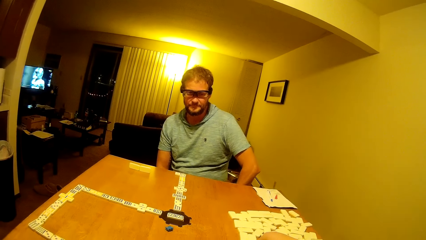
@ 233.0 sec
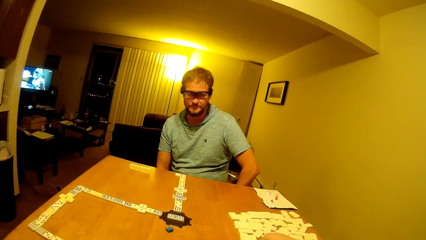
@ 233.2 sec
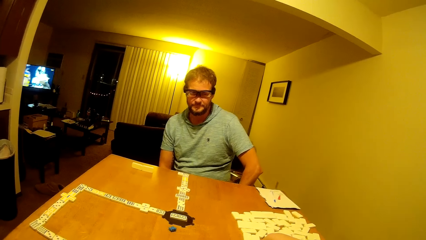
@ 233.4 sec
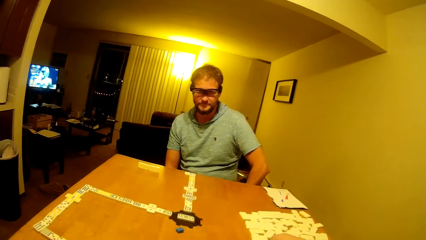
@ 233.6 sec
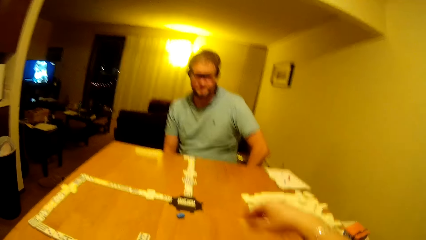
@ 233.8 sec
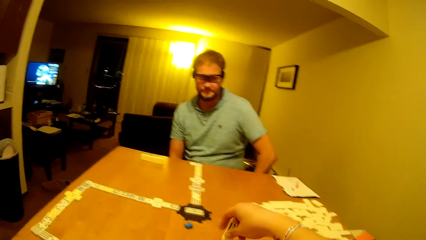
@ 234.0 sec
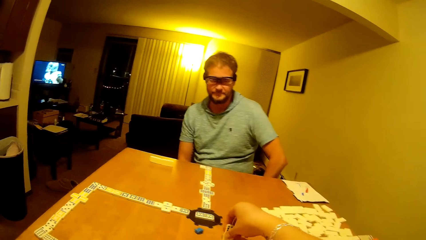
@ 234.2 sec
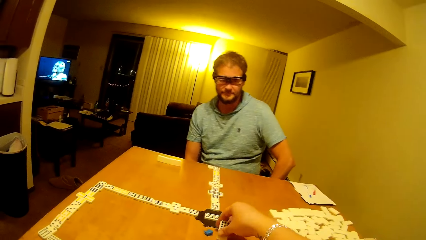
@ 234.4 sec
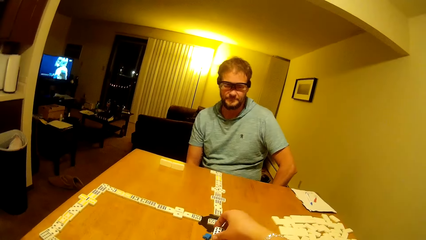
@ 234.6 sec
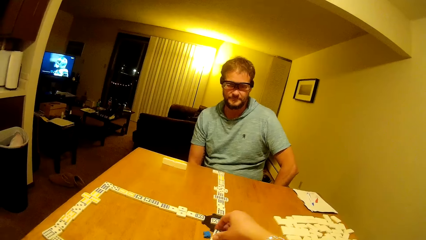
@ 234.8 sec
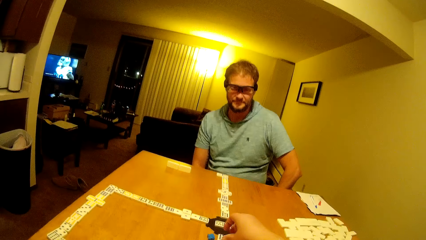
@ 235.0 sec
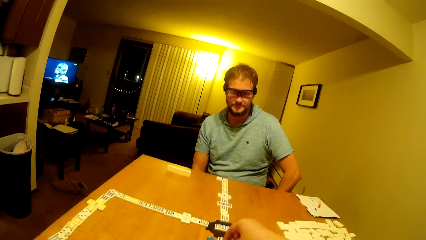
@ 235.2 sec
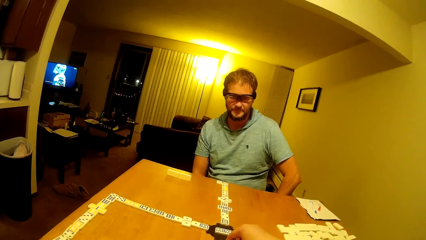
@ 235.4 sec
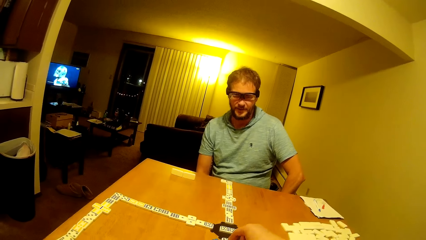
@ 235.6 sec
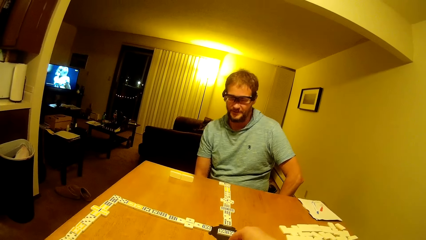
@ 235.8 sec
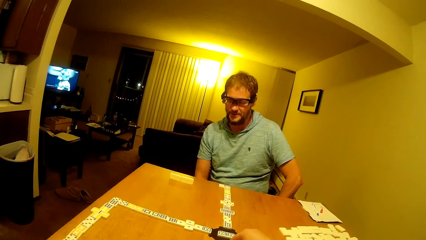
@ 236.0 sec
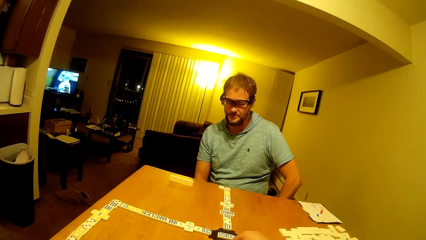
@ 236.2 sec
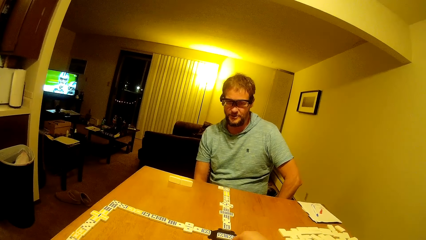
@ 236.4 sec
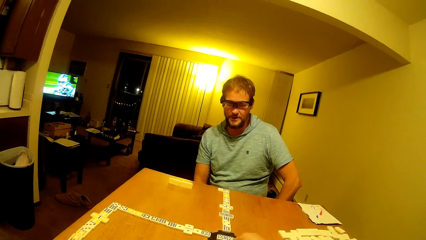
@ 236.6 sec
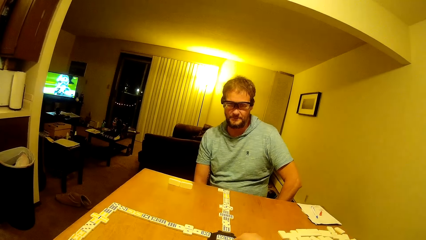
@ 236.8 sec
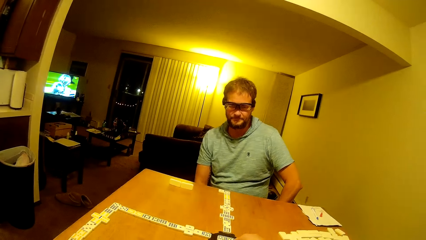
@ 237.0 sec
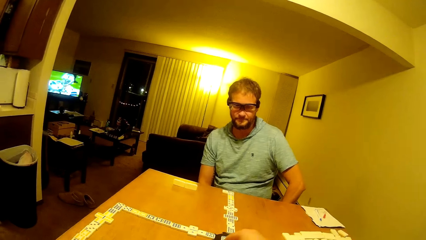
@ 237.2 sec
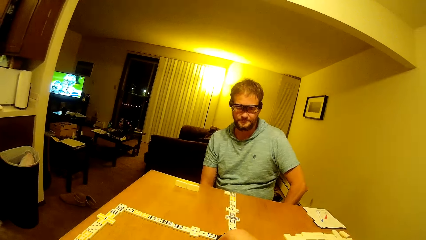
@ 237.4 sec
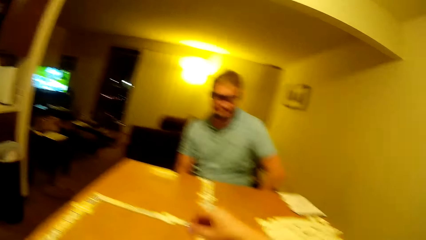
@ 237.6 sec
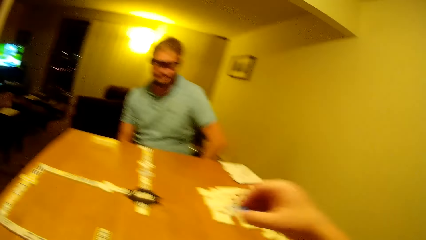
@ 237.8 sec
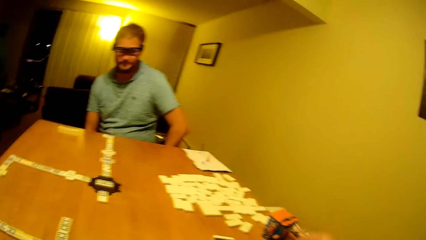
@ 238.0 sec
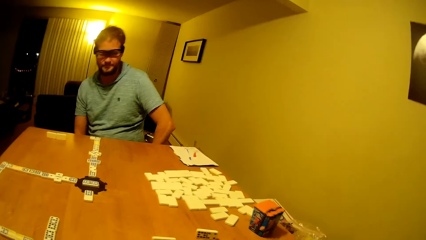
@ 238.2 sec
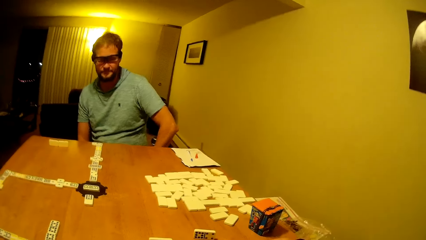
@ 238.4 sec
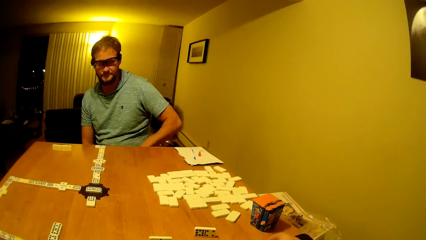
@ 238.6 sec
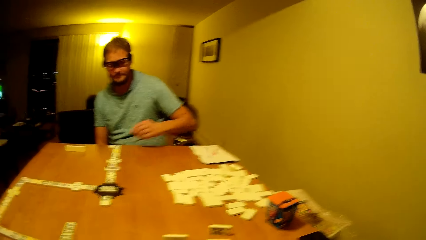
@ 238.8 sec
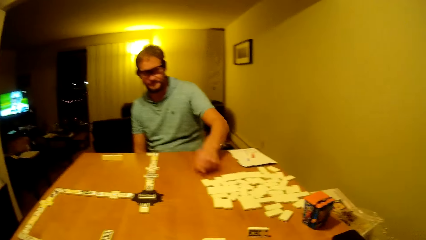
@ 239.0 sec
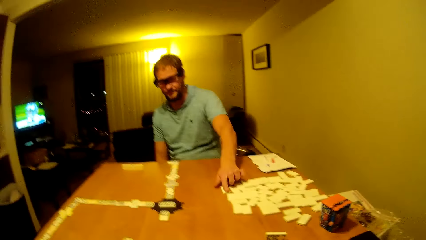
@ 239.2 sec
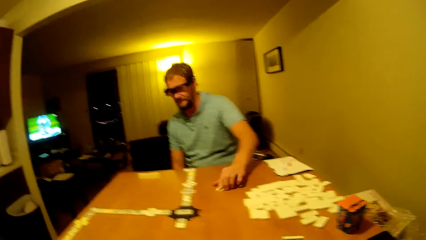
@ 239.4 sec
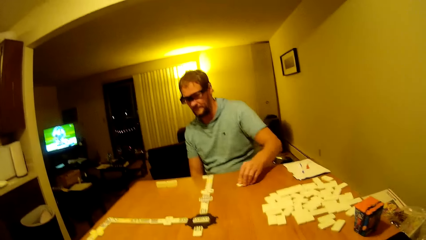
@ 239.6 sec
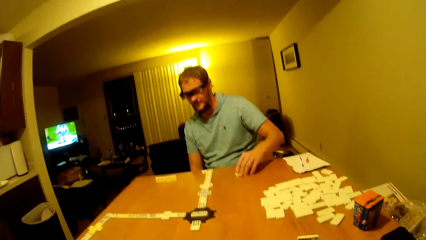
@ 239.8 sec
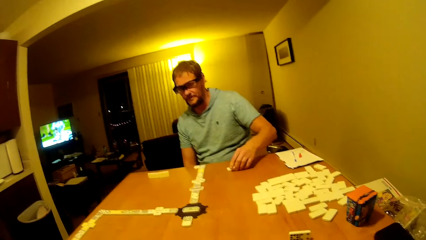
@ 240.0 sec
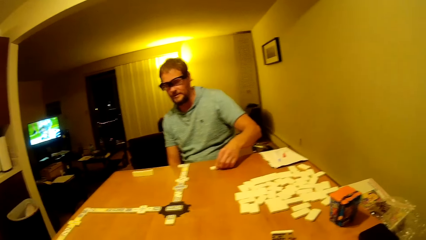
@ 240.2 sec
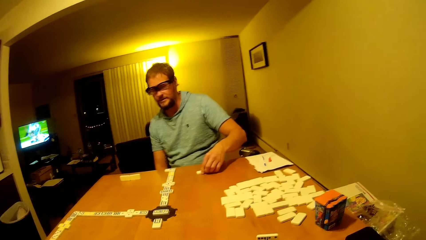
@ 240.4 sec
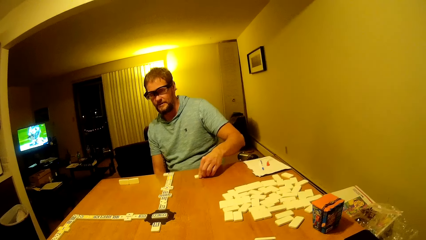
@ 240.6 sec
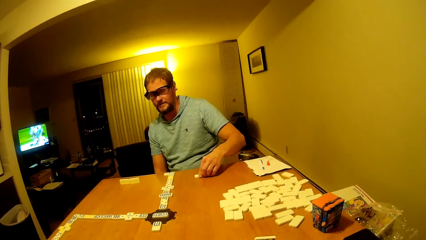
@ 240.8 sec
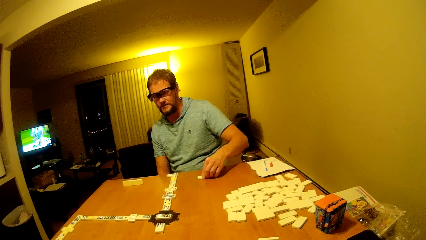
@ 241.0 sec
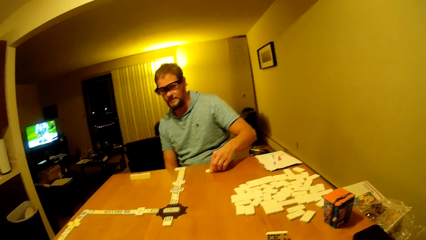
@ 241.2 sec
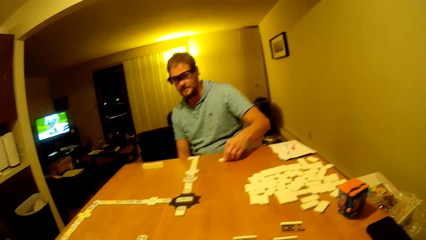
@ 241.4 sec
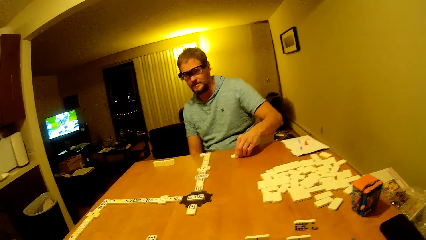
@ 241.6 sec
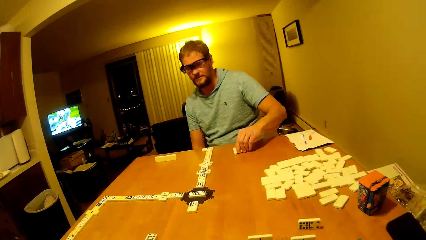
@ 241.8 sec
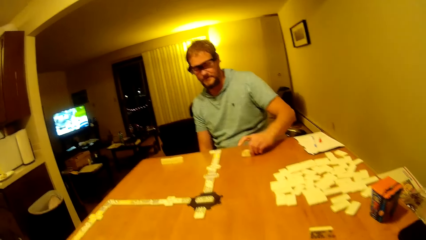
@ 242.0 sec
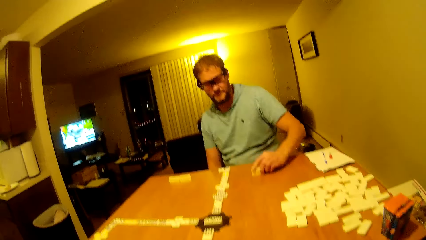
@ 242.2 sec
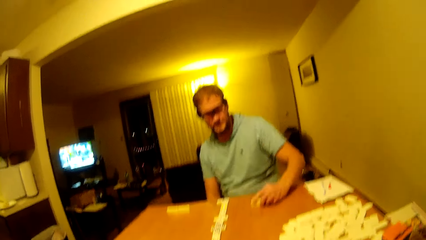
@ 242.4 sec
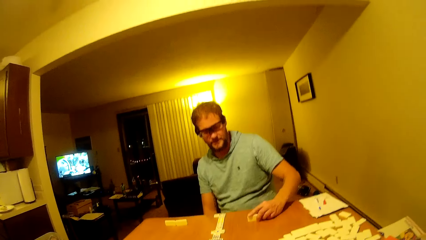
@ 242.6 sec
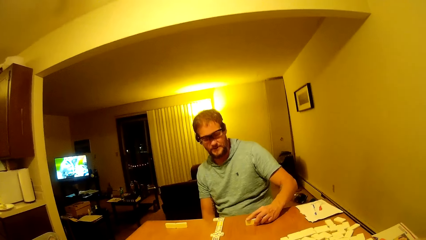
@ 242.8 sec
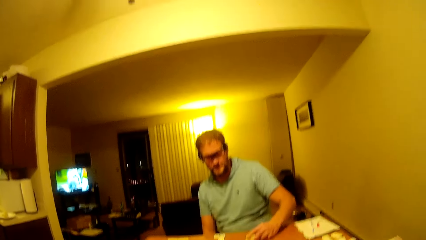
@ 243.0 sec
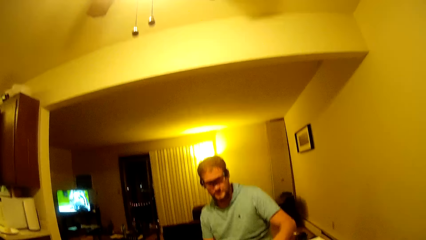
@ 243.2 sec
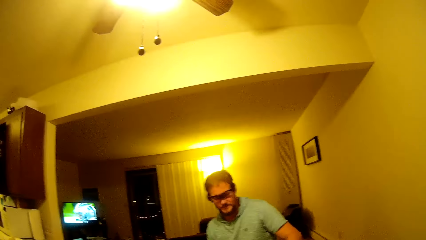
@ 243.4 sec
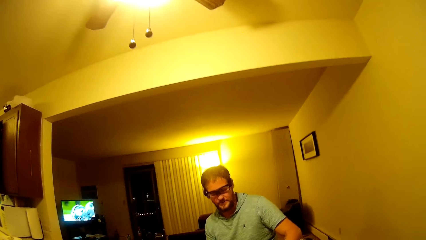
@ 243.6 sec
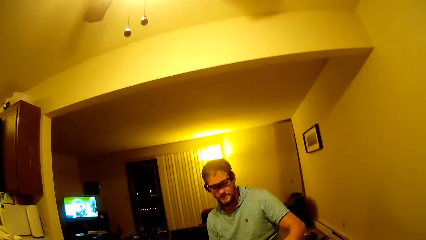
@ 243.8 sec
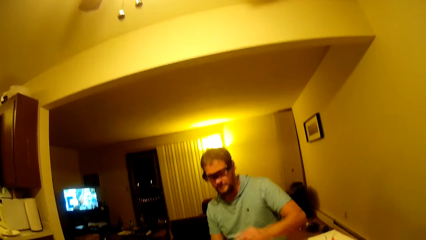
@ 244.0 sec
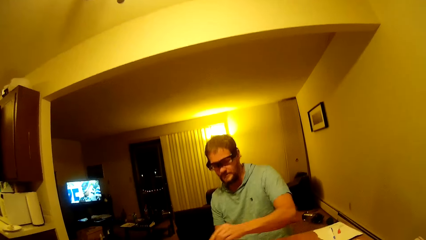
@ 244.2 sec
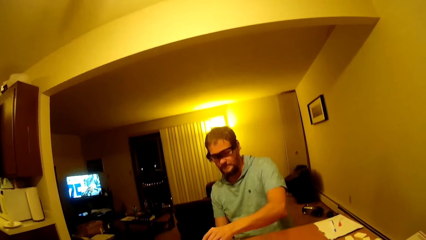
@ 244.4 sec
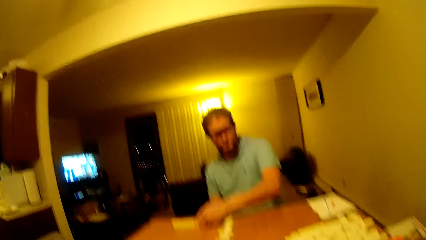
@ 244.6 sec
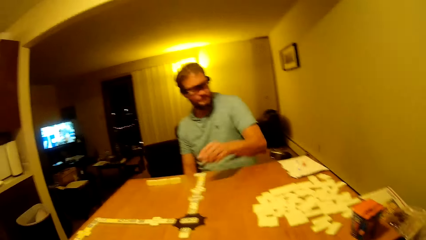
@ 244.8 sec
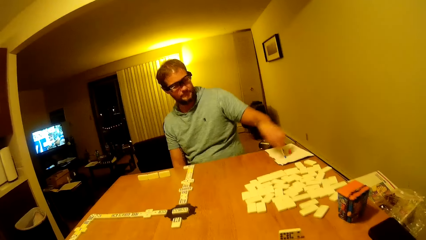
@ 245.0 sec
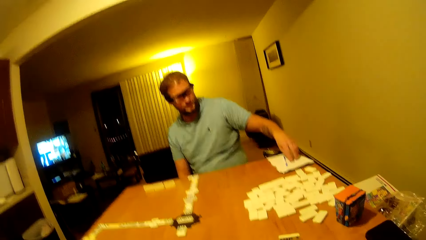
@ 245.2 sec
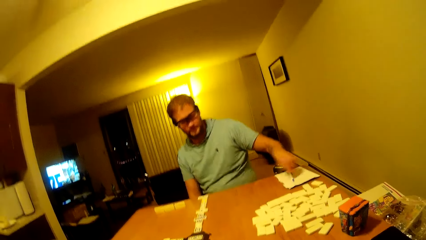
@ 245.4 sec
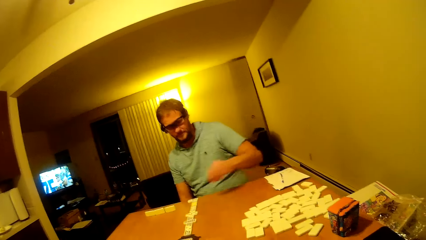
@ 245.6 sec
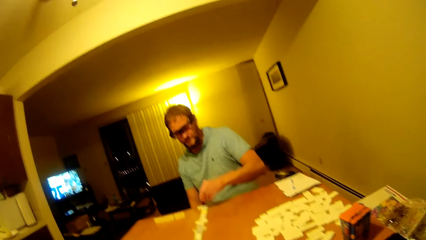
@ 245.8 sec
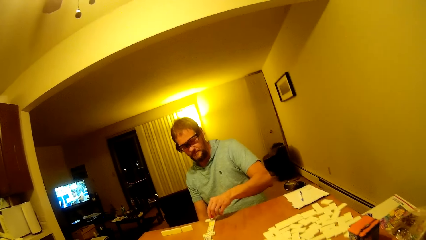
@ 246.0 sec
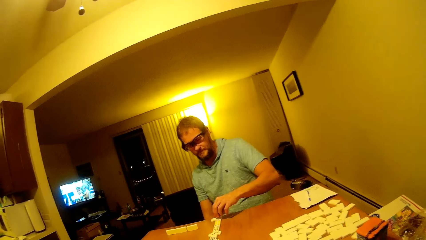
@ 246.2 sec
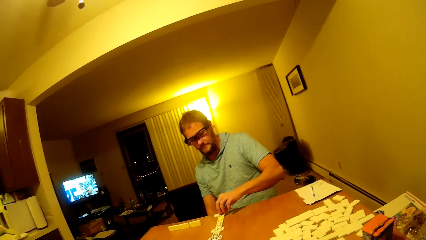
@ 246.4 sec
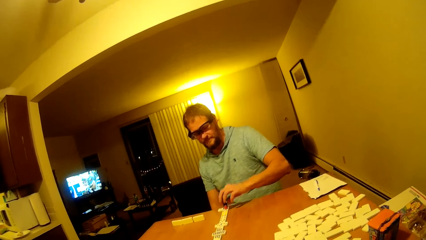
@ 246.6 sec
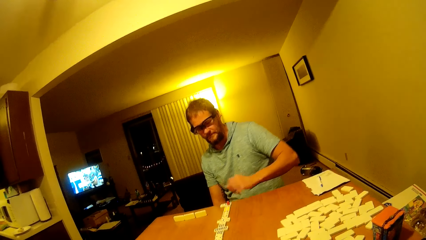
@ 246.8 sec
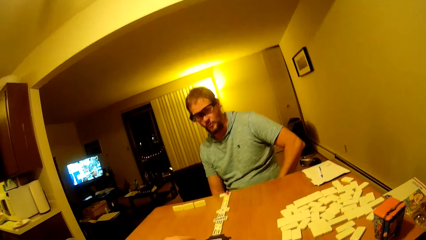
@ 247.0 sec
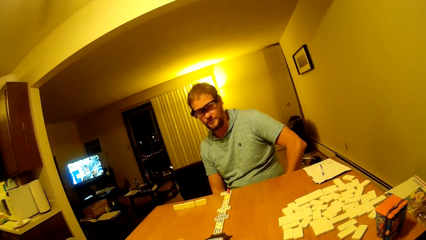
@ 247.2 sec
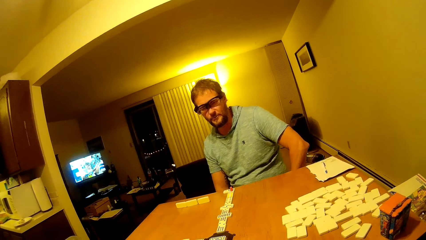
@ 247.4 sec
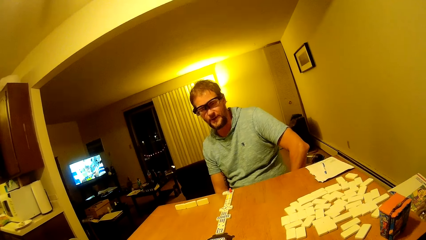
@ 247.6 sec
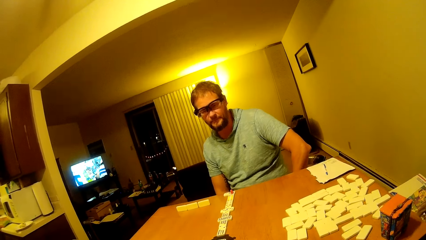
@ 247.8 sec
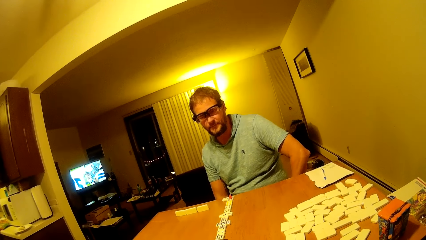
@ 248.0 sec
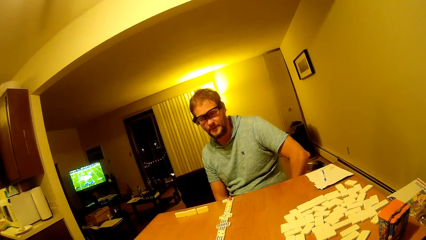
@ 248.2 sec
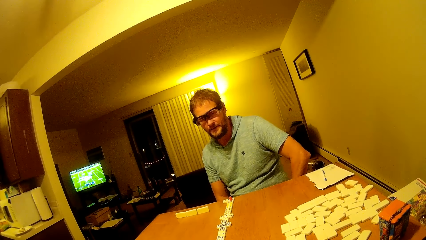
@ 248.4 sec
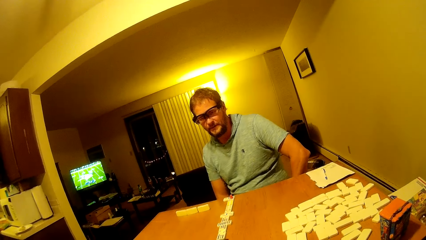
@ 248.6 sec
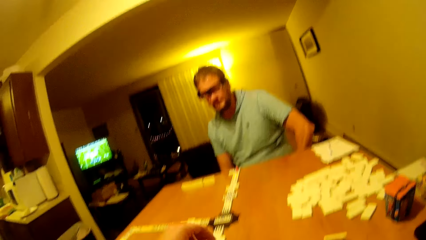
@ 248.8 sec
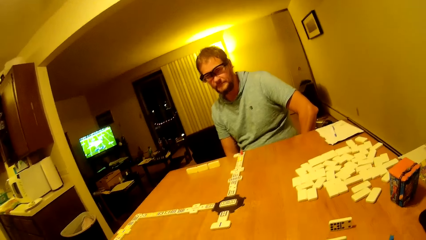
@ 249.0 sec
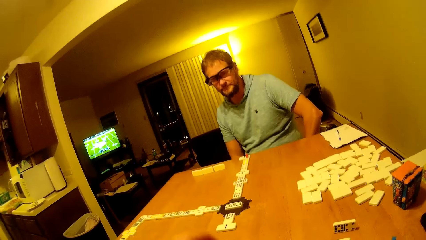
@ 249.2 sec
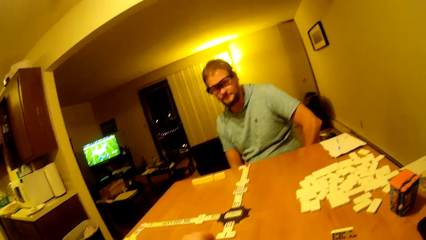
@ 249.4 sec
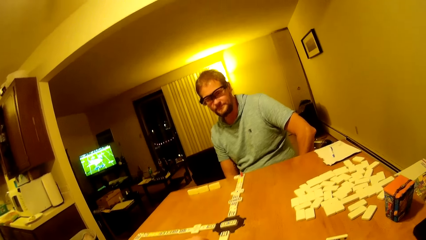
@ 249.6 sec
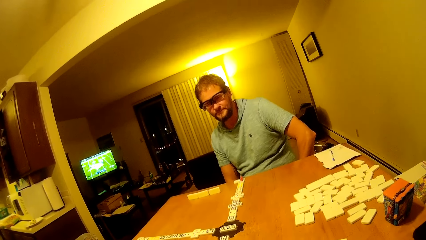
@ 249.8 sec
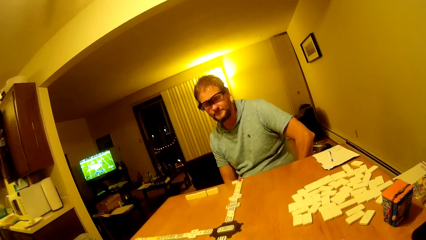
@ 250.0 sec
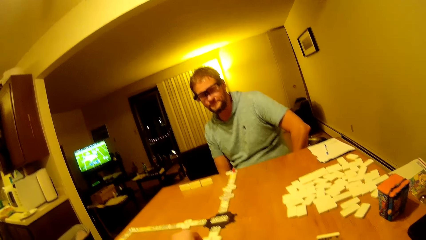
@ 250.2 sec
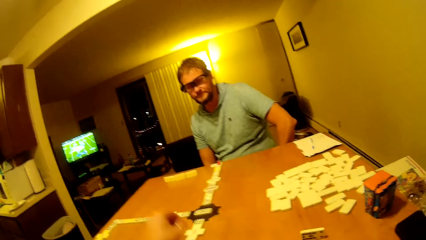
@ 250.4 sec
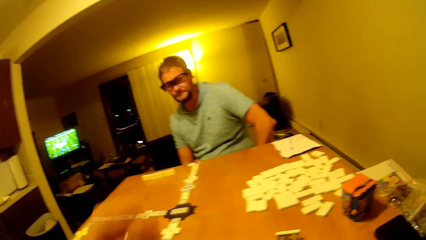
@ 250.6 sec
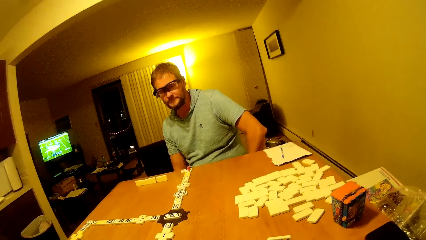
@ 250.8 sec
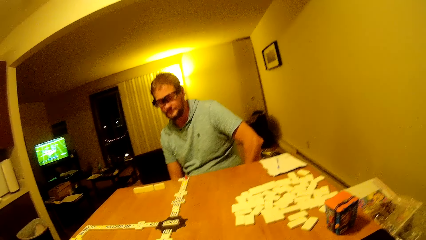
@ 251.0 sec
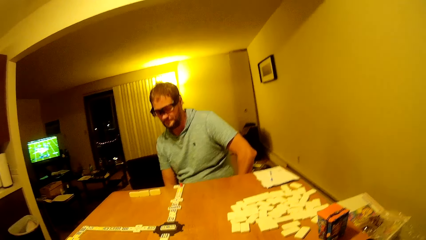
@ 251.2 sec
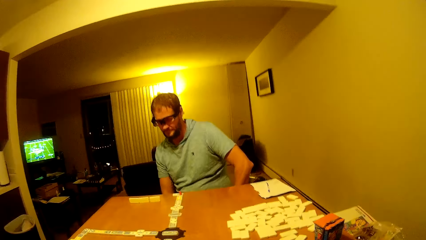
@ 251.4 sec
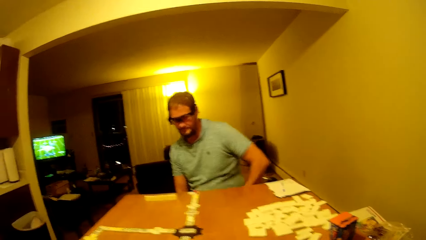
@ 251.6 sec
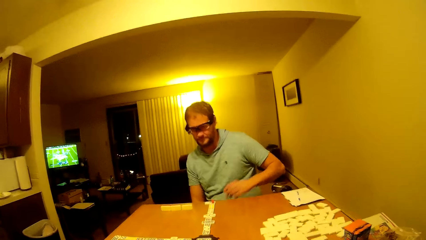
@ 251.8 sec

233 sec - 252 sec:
A man talks to the camera wearer. The man moves a dice and moves the red piece.
